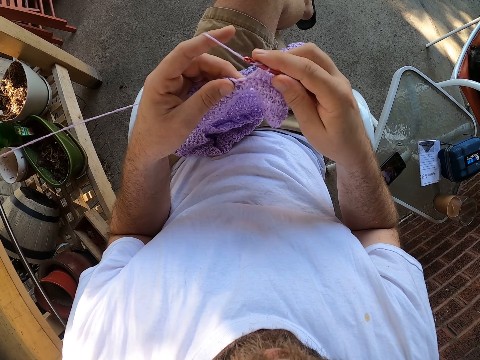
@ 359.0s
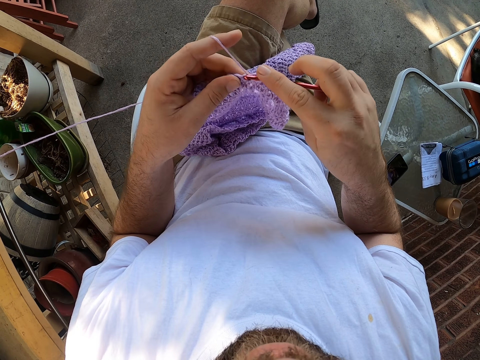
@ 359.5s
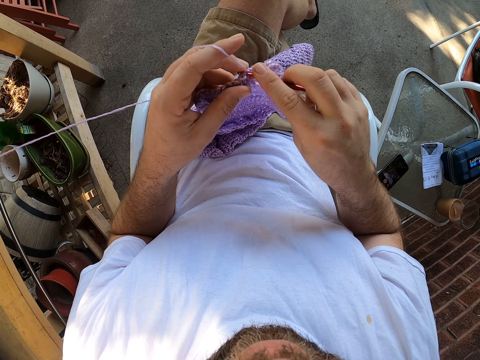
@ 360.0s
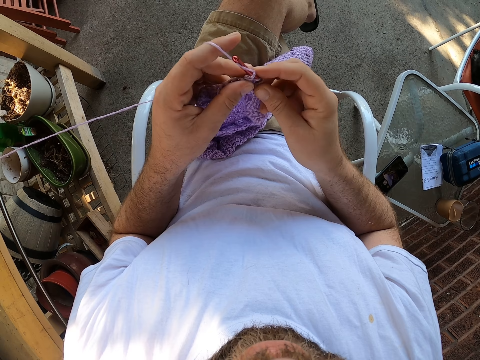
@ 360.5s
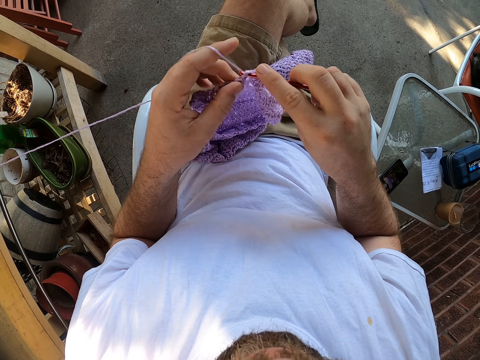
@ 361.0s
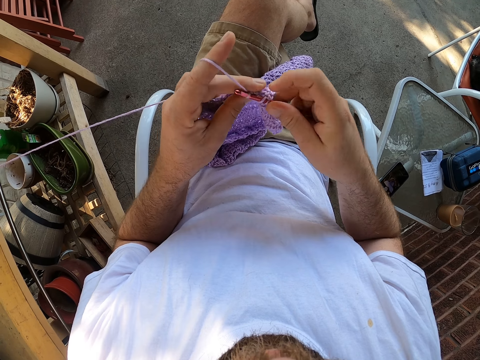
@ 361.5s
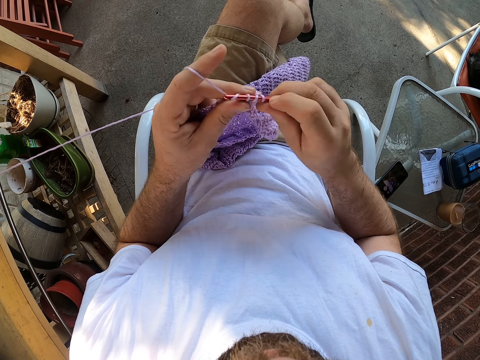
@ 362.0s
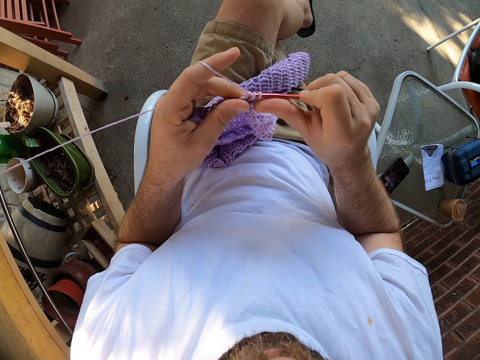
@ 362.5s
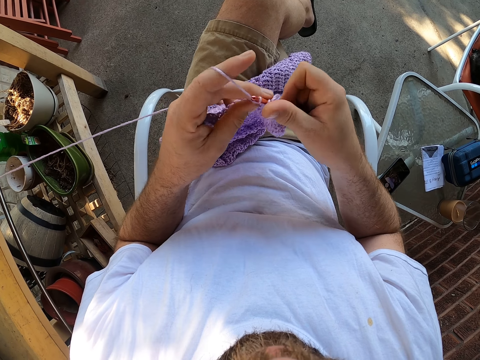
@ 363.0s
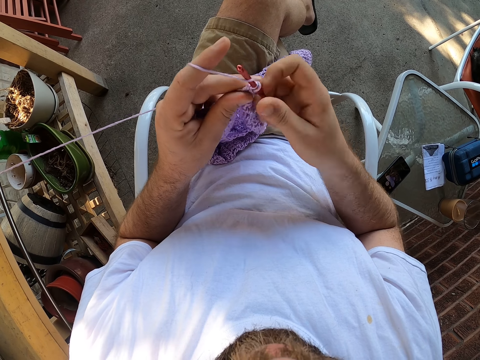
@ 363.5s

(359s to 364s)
The camera wearer weaves the fabric.

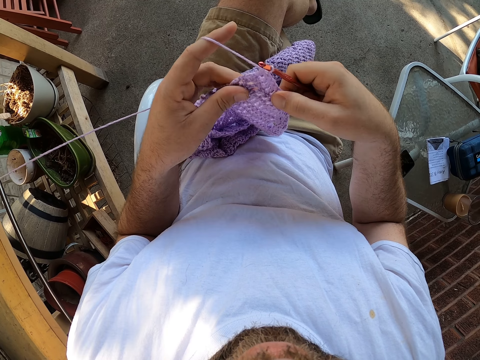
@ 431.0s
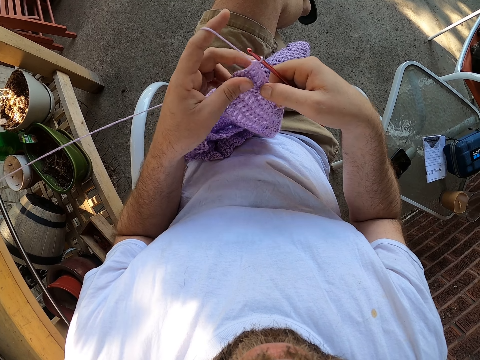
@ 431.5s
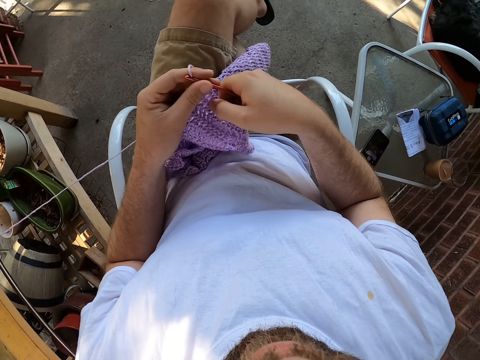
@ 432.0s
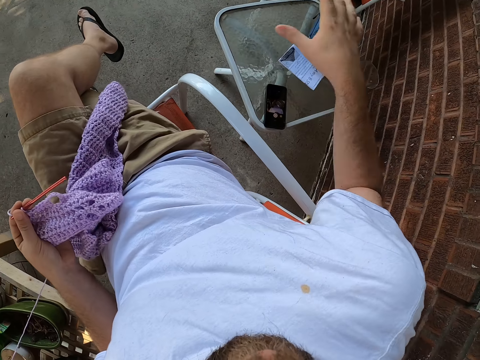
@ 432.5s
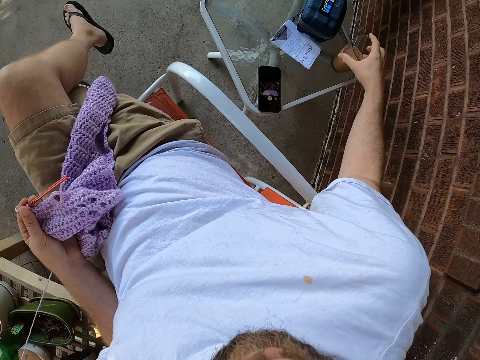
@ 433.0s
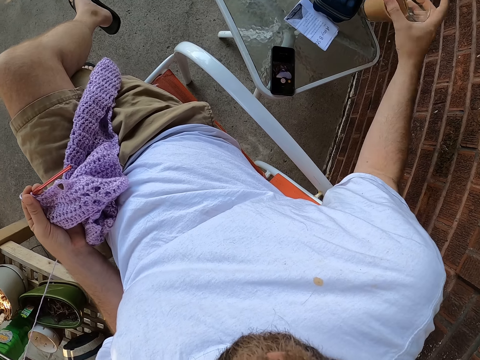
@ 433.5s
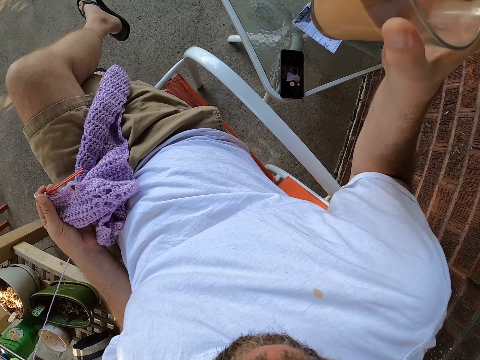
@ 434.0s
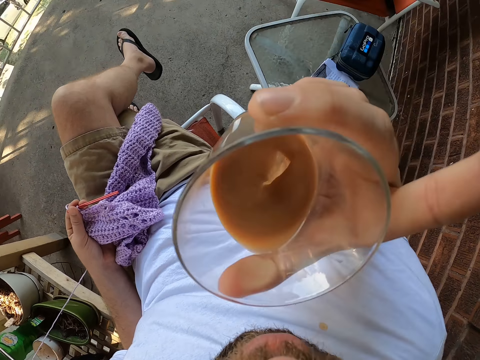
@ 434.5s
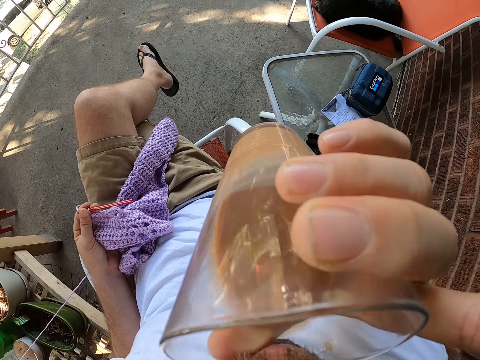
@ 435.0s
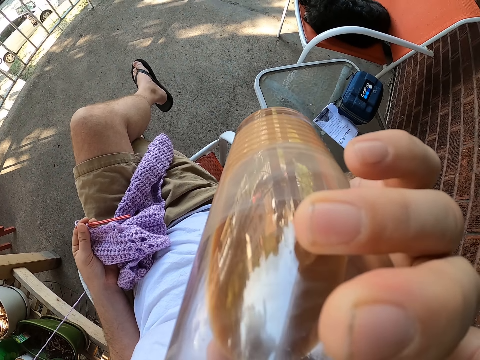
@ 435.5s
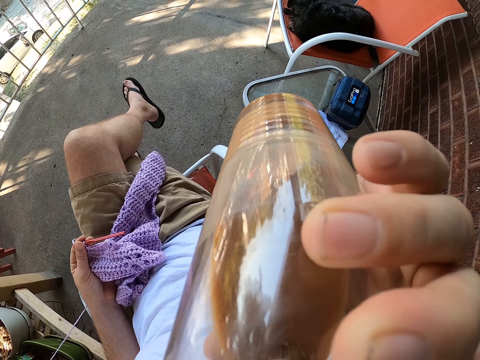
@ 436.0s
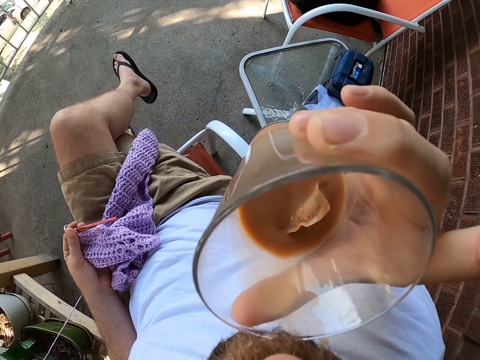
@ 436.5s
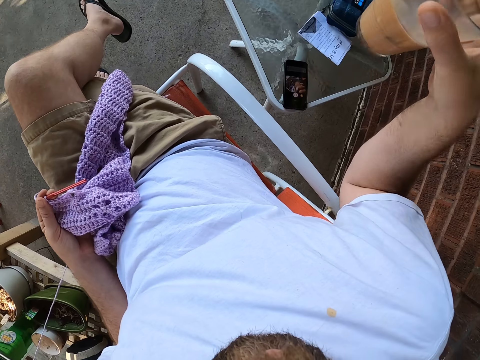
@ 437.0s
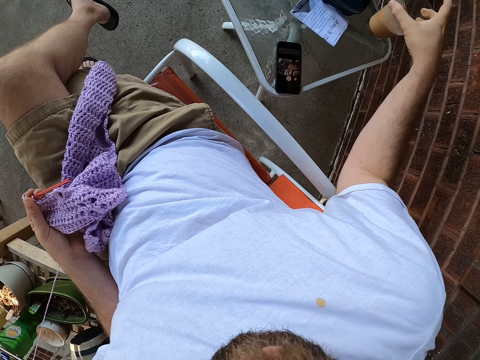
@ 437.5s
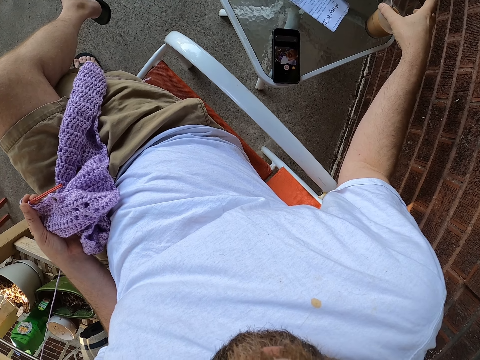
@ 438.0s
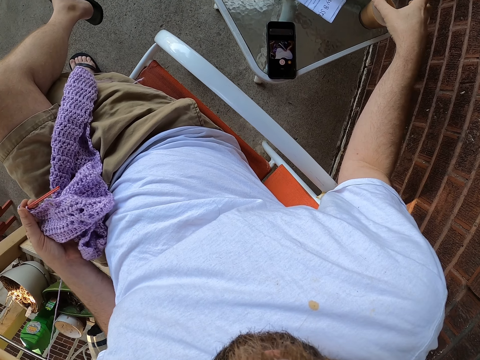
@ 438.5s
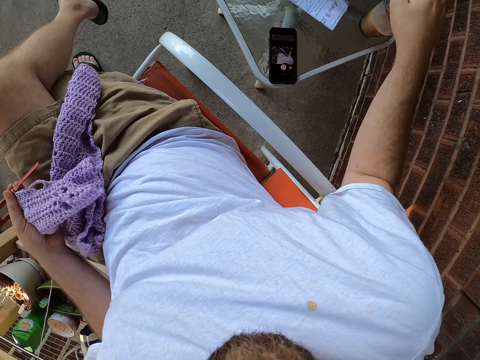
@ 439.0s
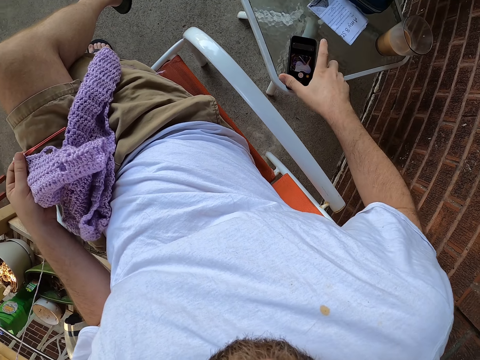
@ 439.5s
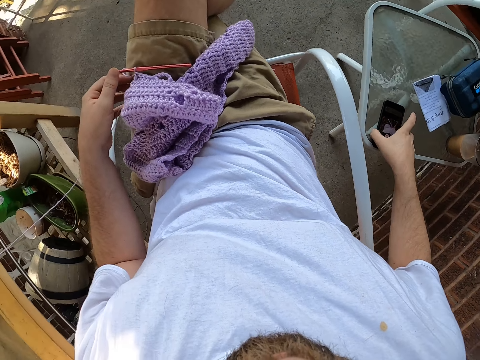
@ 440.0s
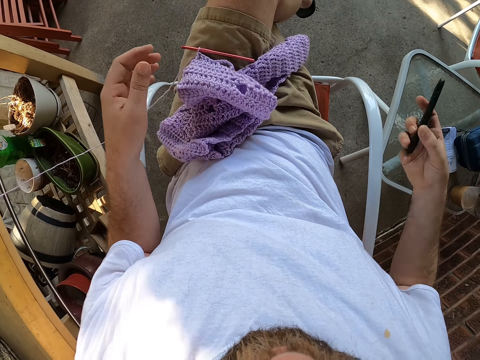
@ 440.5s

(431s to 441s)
The camera wearer picks up a glass cup from a stool with his right hand. He drinks tea. He drops the glass cup on the stool. He picks up his phone from the stool with his right hand.
